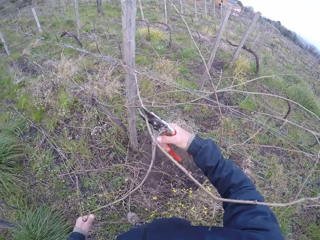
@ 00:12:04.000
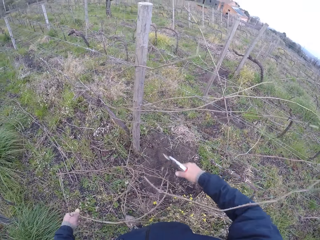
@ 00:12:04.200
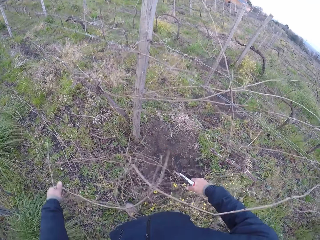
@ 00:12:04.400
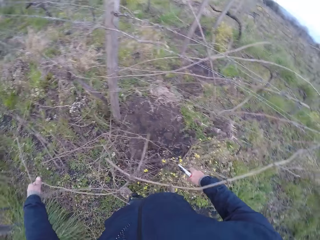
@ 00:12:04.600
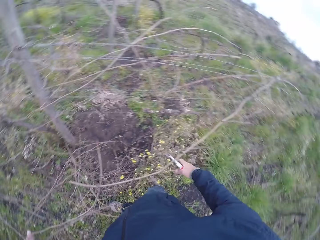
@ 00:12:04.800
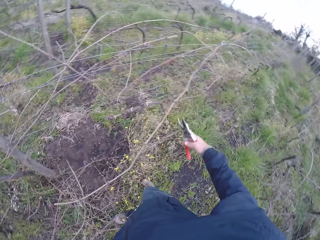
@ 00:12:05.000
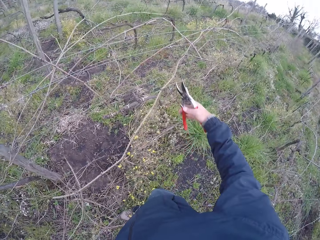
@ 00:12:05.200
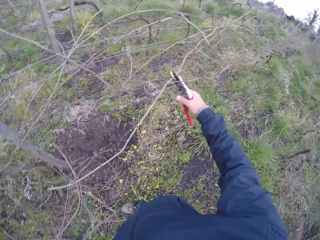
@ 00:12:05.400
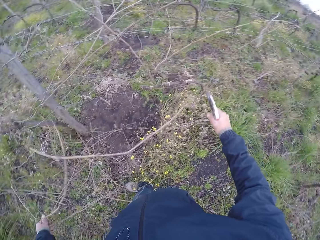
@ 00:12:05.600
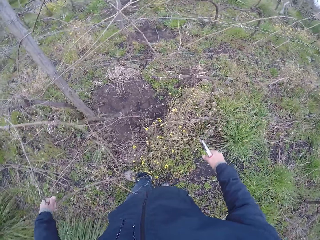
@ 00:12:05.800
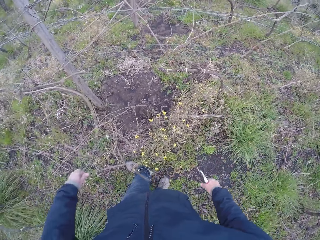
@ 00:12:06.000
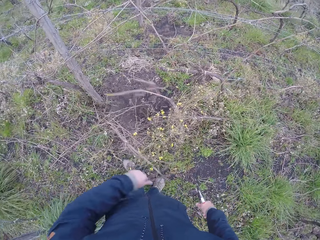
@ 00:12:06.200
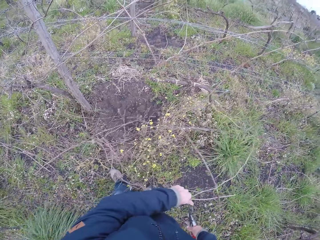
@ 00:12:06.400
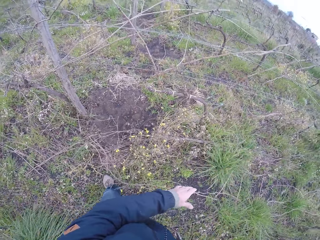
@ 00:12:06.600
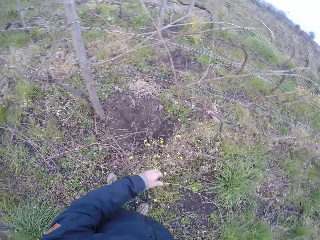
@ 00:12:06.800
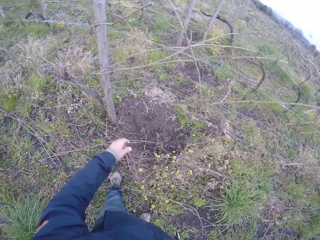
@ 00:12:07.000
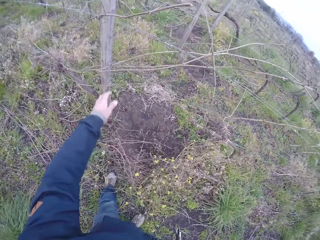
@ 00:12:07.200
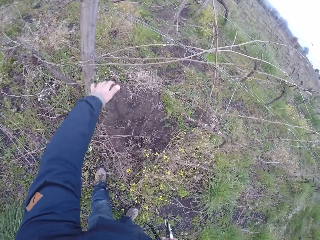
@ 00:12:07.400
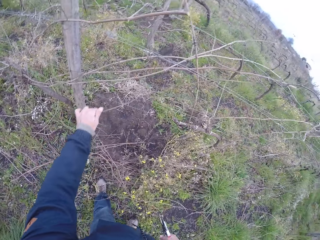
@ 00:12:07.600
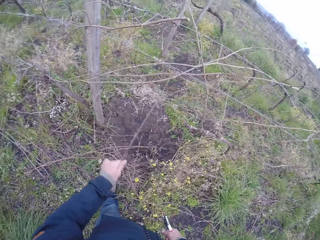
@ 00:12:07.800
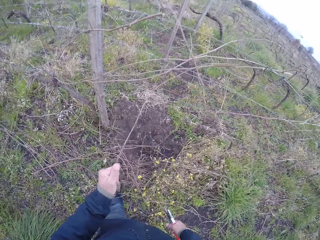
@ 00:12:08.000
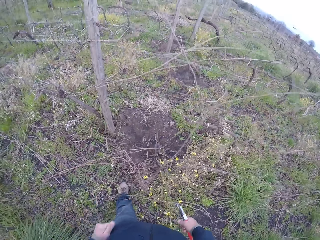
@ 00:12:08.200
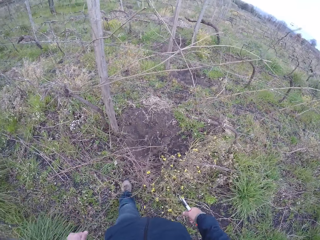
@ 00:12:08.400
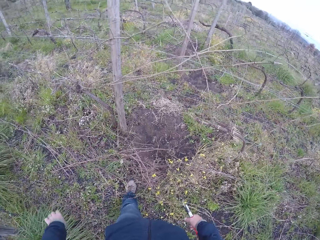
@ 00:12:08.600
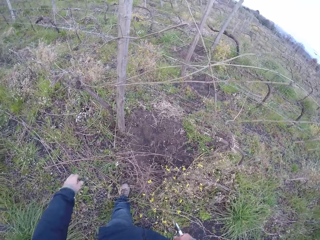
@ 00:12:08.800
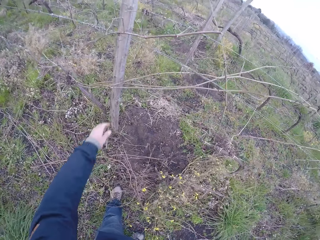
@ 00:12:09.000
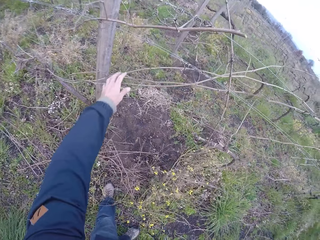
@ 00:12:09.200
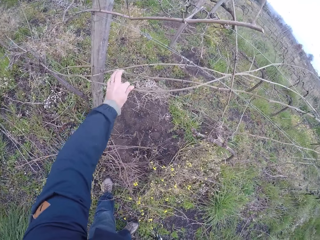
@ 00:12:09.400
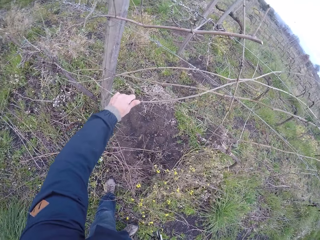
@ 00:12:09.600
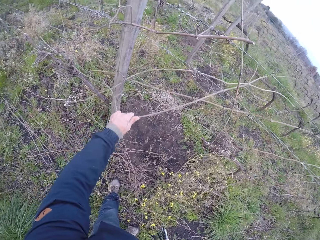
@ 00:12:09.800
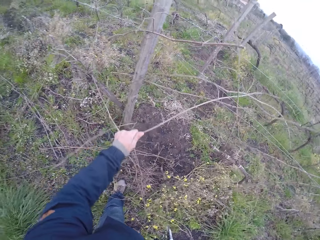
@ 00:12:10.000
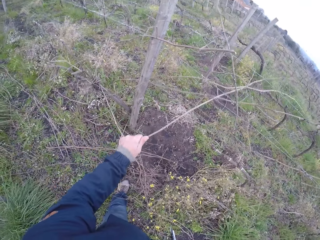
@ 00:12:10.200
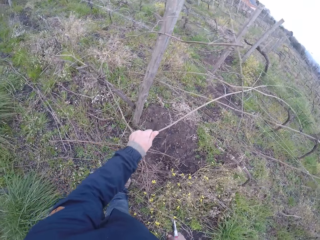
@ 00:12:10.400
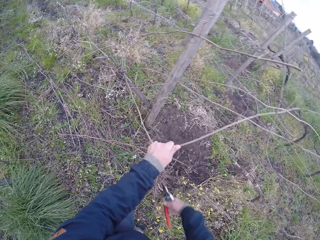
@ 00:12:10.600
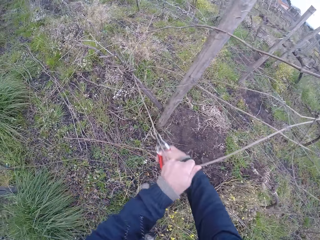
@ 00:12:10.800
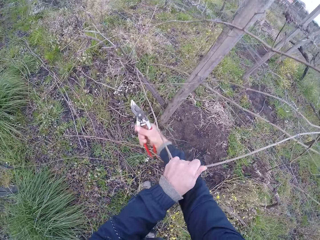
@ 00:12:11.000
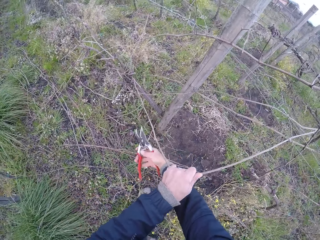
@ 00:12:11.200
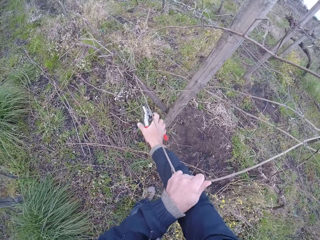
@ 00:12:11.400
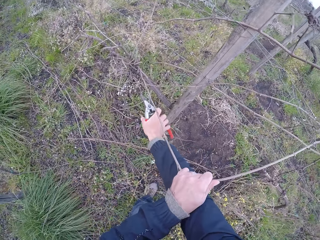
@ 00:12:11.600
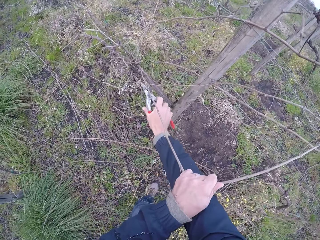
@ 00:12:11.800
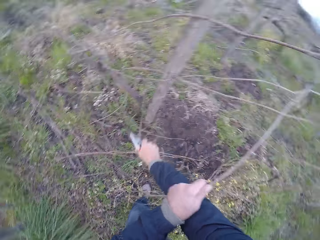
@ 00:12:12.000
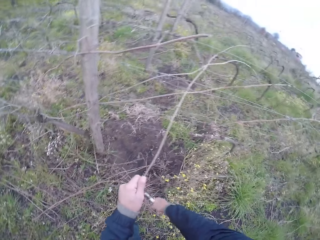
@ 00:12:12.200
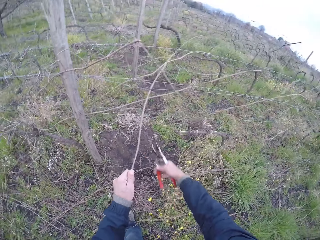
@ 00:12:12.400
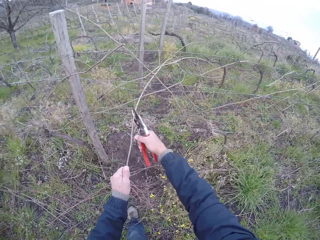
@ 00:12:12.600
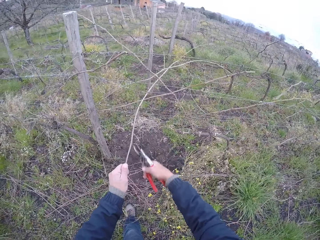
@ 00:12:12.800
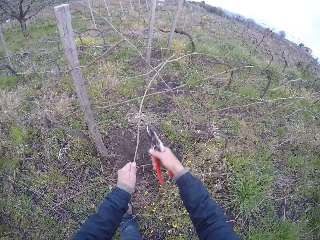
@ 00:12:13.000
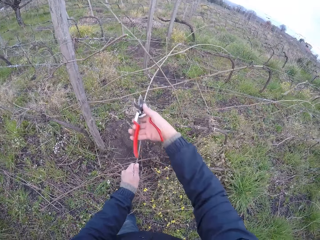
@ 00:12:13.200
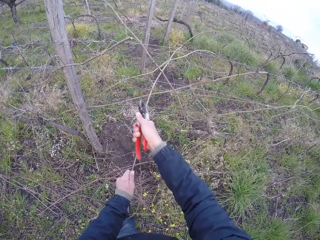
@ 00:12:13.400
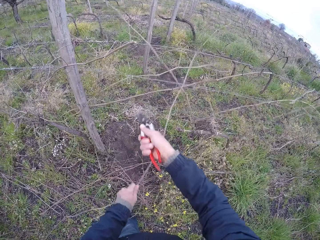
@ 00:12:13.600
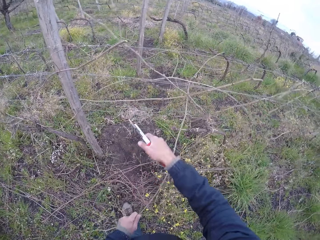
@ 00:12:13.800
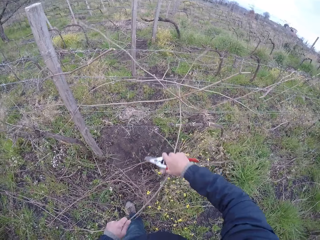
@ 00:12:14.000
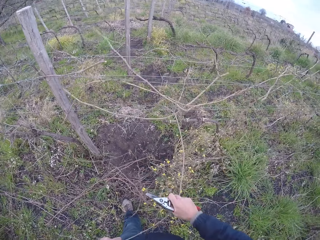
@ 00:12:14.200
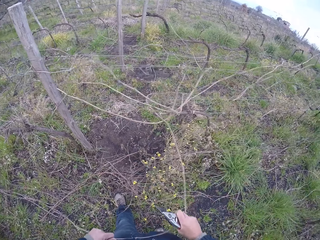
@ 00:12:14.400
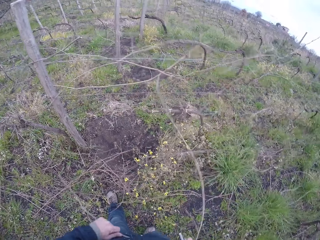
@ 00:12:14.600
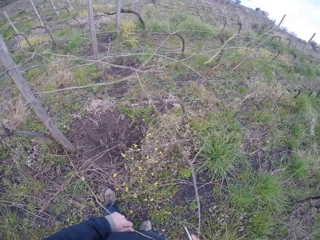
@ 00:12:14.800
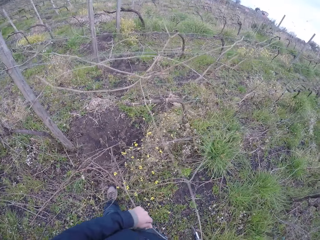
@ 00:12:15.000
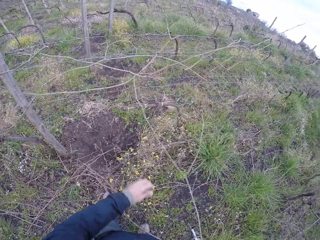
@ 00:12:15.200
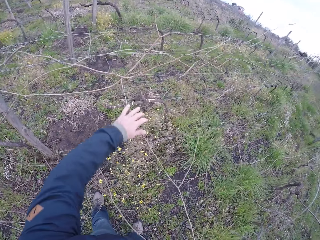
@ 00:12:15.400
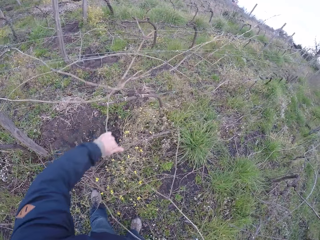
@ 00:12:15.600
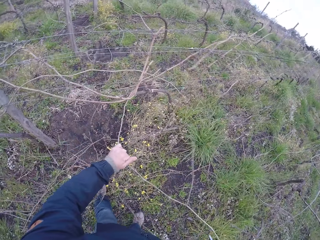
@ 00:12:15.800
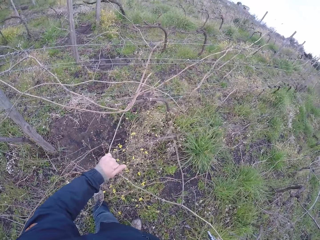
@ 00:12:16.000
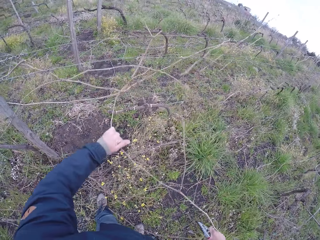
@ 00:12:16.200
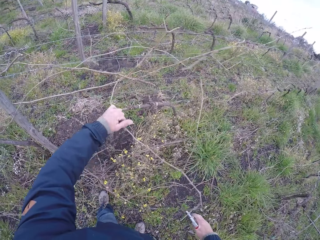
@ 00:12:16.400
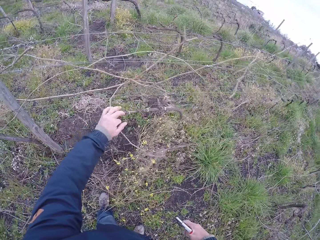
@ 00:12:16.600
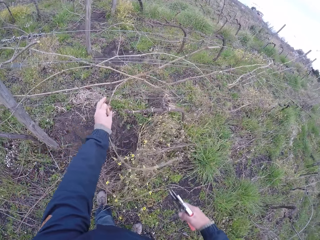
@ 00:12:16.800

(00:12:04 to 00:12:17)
The camera wearer cuts a branch with garden shears. He drops the branch in his left hand on the ground. He pulls a branch from the wired fence with his left hand. He drops the branch in his left hand on the ground. He pulls a branch from the wired fence with his left hand. He prunes the branch in his left hand with the pruner in his right hand. He cuts a branch with the garden shears. He pulls a branch with the left hand. He cuts a branch with the garden shears. He pulls the branch from the wired fence with both hands.

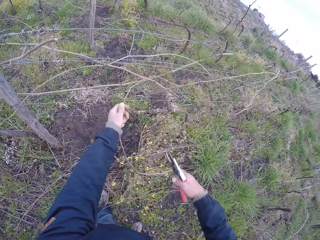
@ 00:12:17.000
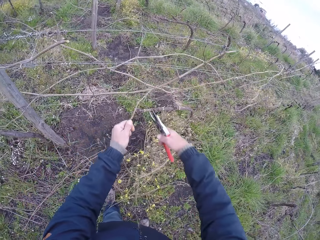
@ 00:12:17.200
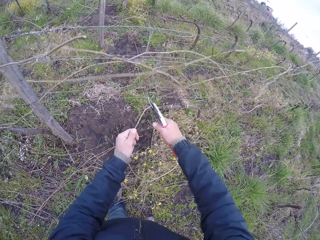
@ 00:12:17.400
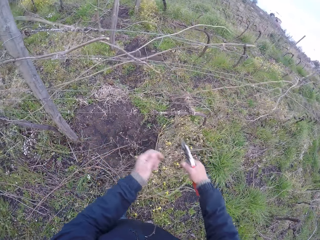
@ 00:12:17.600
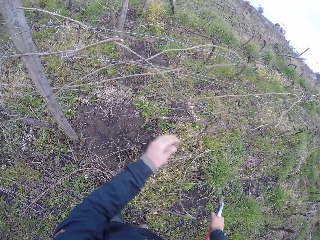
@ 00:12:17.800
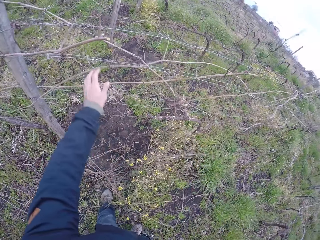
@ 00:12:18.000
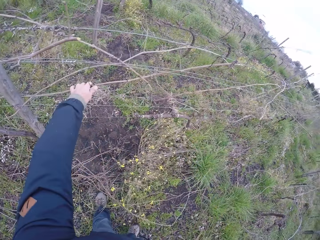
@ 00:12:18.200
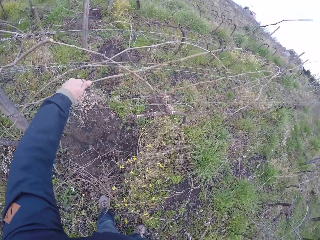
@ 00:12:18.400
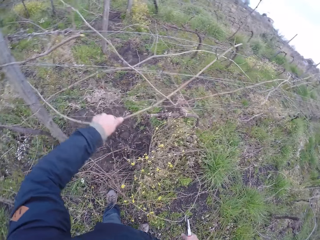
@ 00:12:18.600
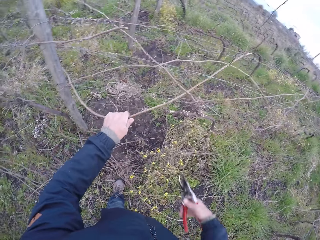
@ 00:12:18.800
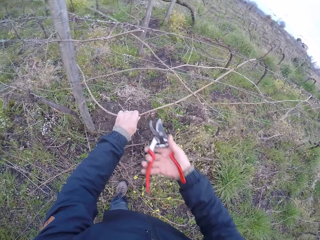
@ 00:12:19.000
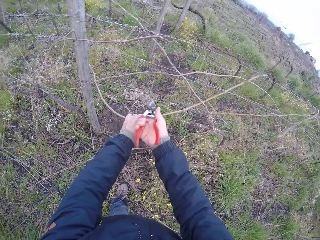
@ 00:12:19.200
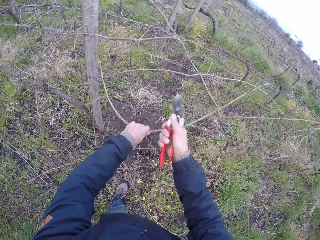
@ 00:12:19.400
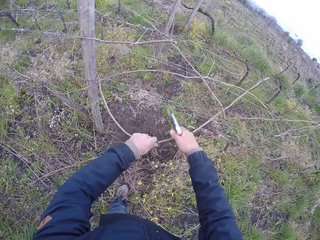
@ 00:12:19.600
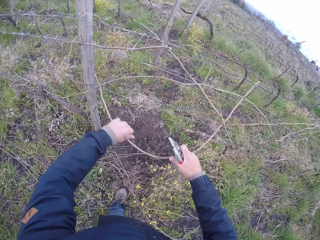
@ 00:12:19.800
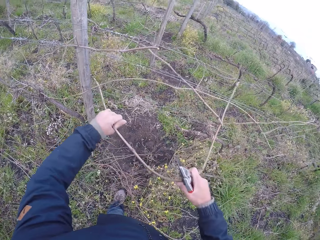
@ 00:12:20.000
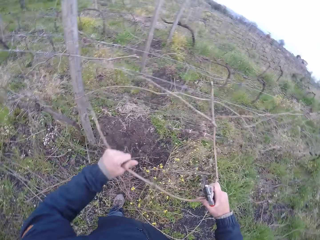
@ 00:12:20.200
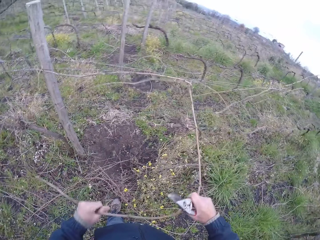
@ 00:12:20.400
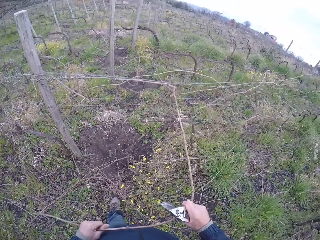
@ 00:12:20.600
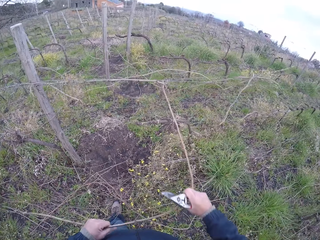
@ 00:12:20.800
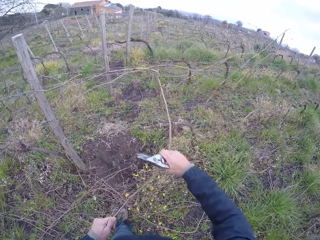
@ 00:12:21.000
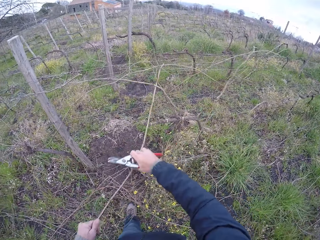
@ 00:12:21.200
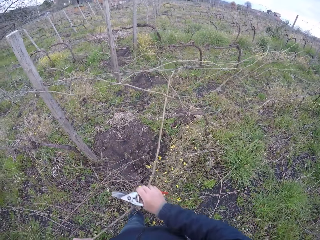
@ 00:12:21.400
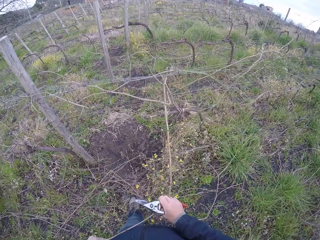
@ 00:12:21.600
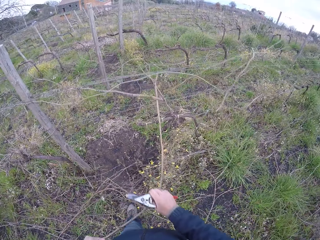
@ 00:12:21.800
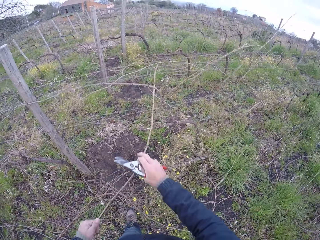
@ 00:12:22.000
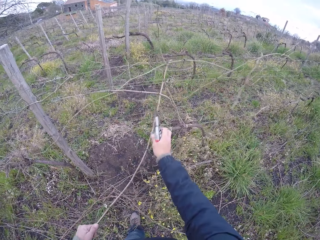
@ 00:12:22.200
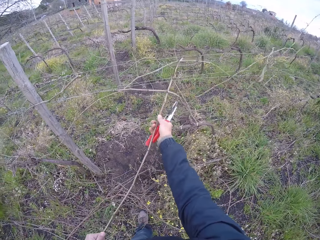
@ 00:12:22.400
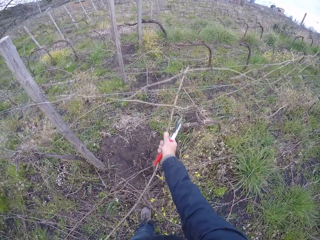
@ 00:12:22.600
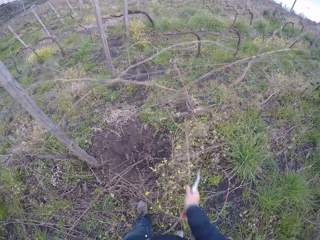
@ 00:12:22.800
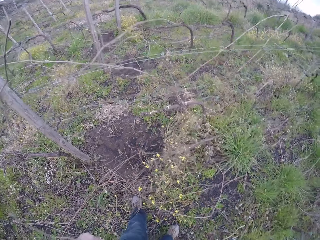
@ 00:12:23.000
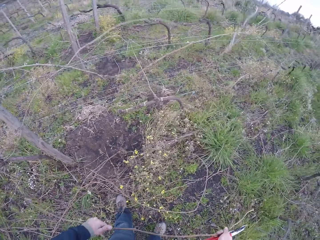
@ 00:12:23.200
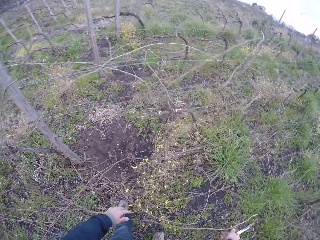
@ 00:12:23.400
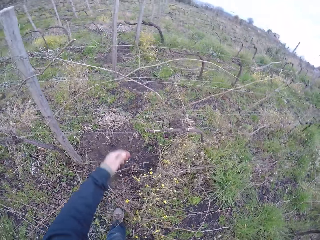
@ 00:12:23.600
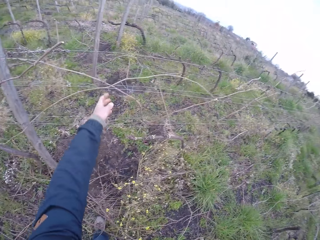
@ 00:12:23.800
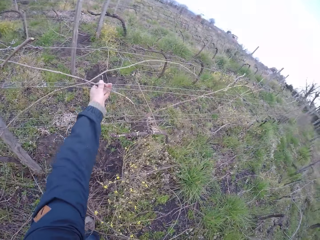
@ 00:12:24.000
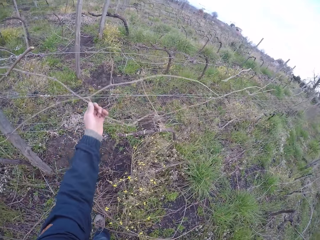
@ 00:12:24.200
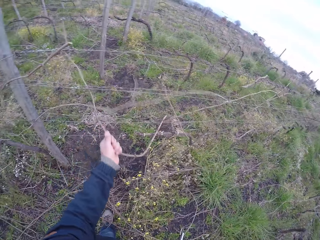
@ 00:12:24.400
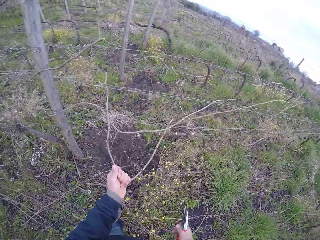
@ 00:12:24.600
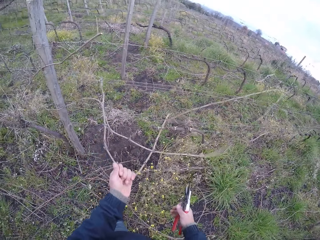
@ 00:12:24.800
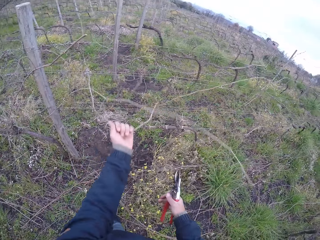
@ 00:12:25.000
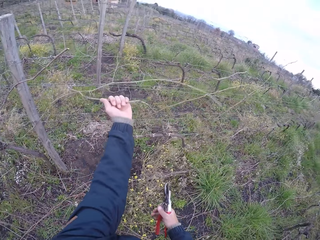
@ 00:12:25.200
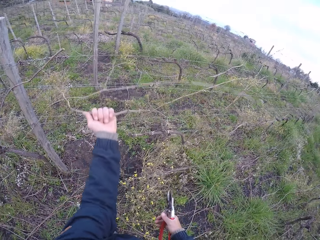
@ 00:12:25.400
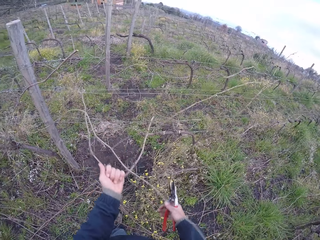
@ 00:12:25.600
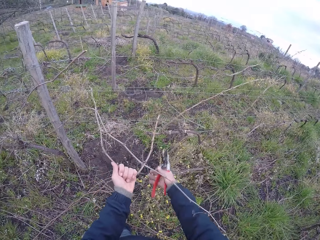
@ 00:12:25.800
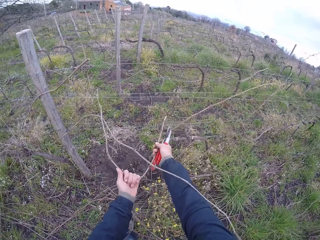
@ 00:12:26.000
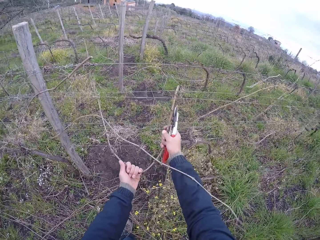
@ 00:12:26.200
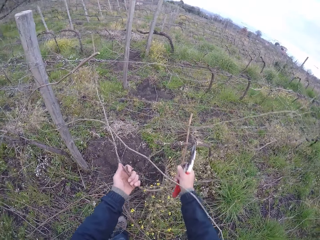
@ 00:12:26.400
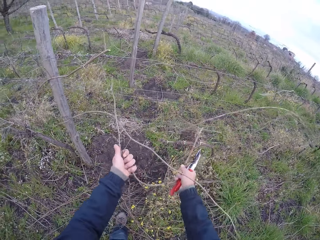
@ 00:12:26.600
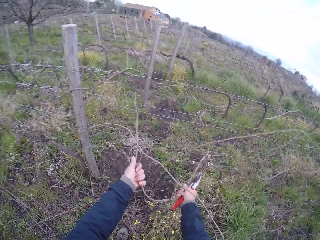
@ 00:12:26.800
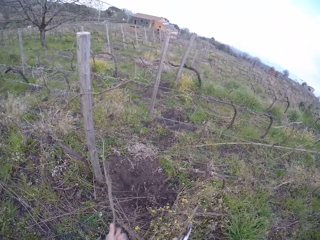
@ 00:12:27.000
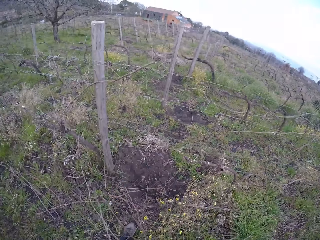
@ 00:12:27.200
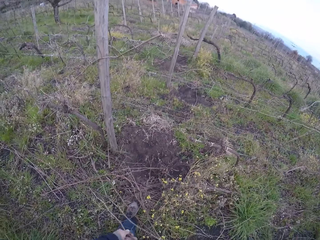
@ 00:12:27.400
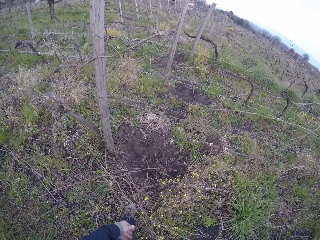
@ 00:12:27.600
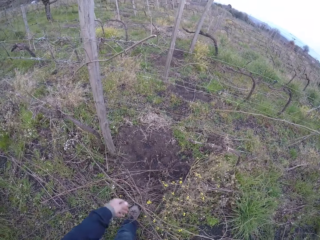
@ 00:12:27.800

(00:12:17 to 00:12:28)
The camera wearer cuts a branch with garden shears. He drops the branch in his left hand on the ground. He pulls a branch from the wired fence with his left hand. He cuts a branch with the garden shears. He pulls the branch from the wired fence with both hands. He drops the branch on the ground with both hands. He pulls a branch from the wired fence with his left hand. He pulls the branch from the wired fence with both hands.
